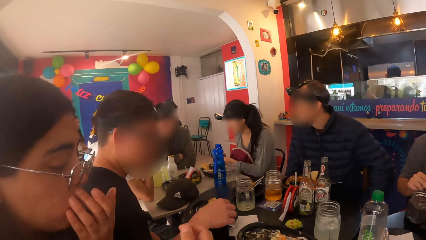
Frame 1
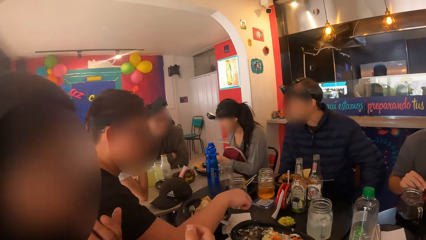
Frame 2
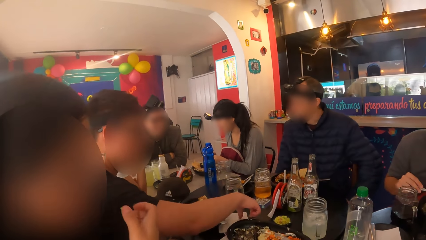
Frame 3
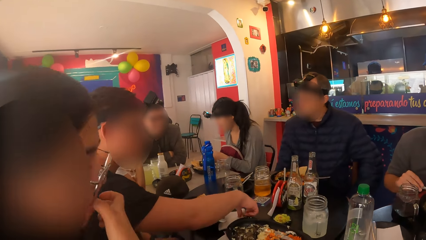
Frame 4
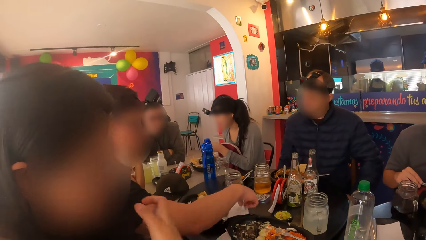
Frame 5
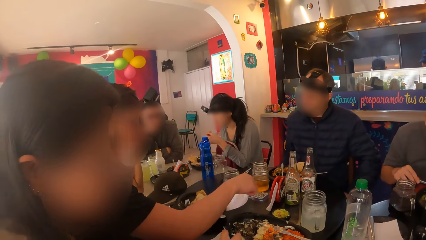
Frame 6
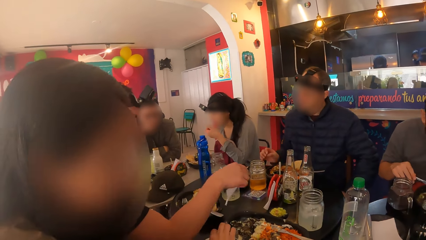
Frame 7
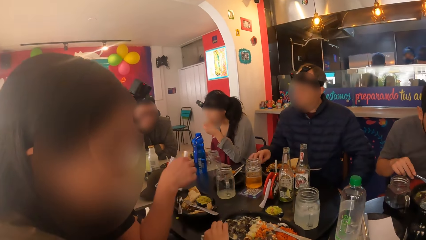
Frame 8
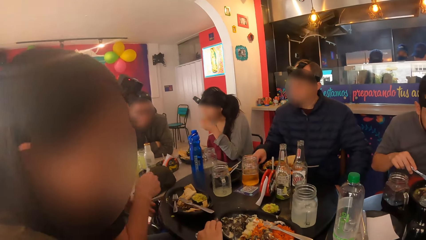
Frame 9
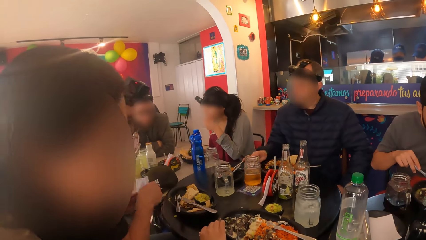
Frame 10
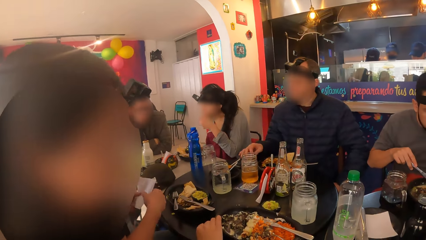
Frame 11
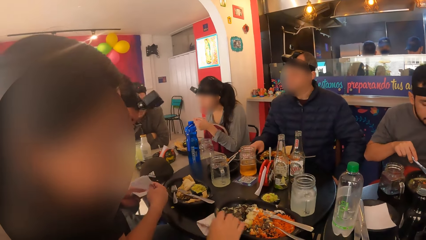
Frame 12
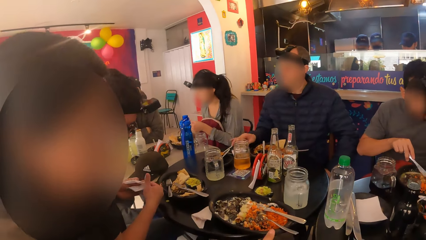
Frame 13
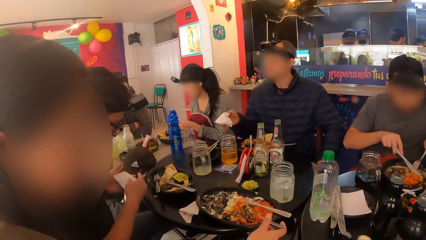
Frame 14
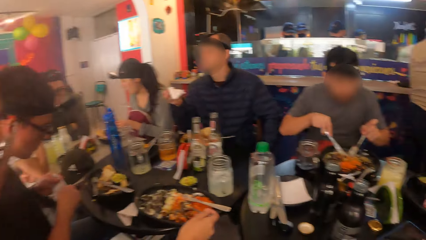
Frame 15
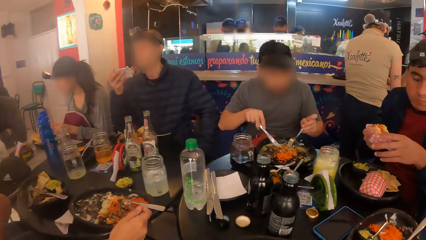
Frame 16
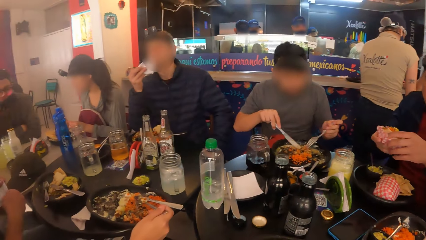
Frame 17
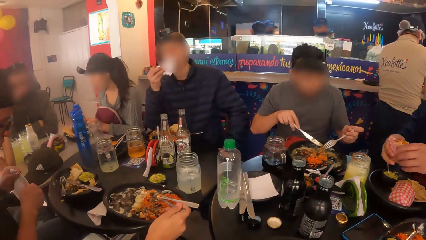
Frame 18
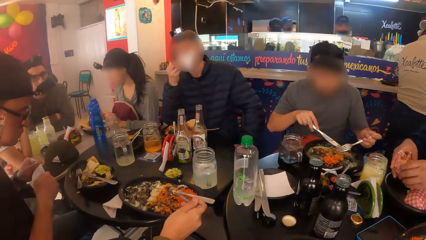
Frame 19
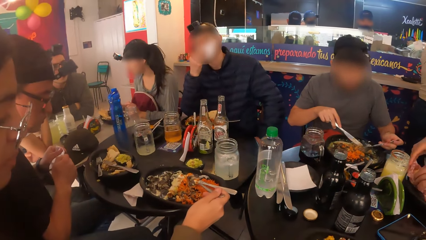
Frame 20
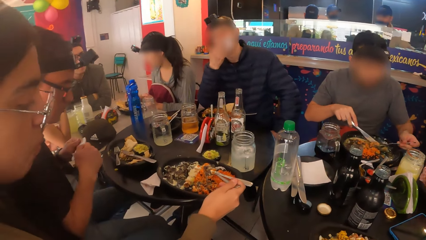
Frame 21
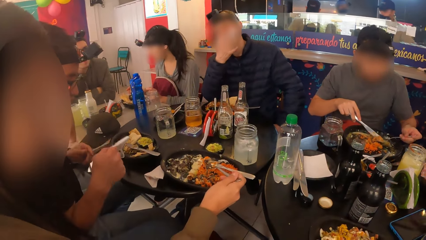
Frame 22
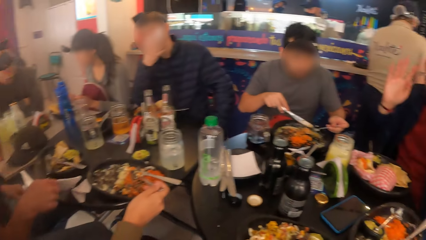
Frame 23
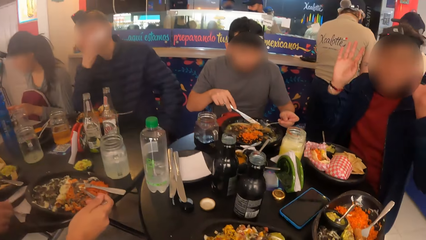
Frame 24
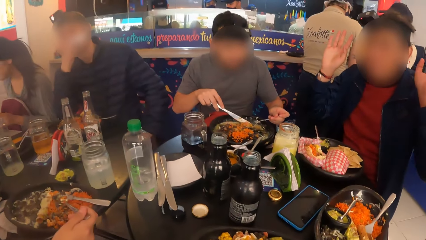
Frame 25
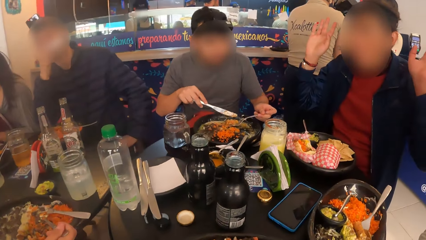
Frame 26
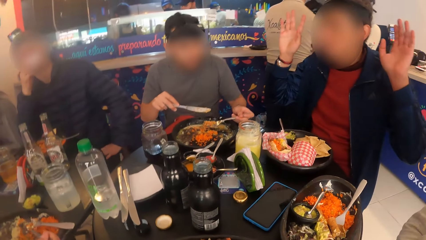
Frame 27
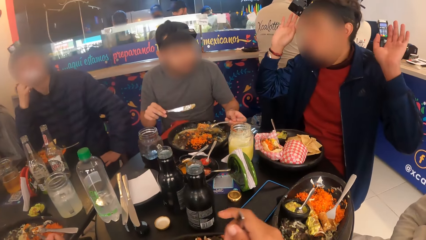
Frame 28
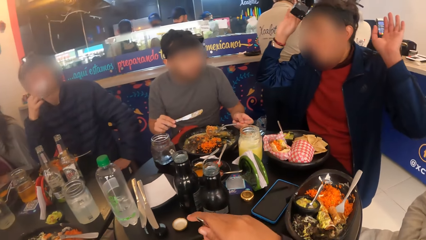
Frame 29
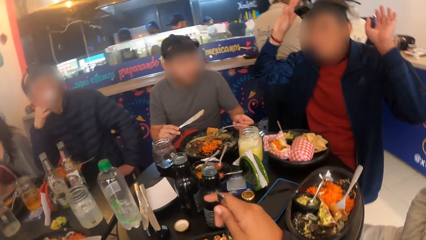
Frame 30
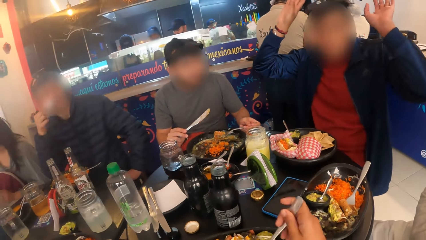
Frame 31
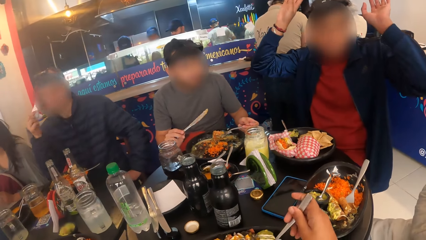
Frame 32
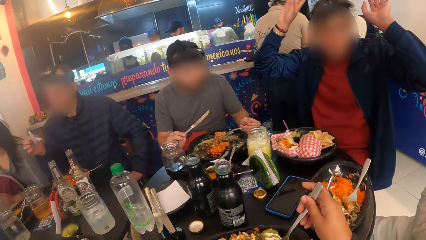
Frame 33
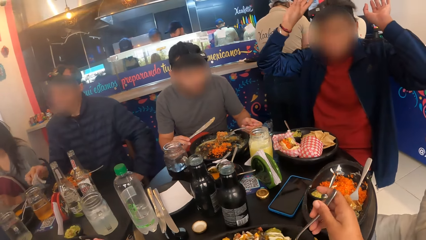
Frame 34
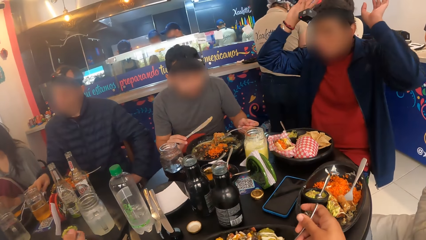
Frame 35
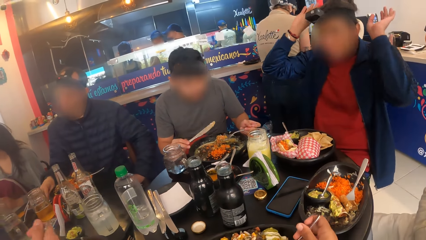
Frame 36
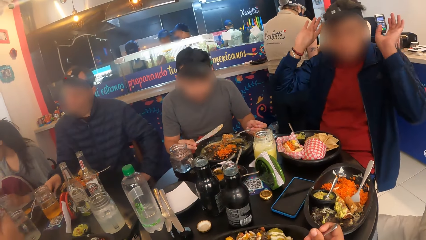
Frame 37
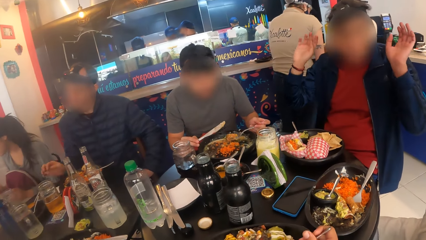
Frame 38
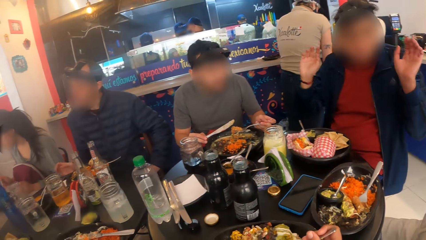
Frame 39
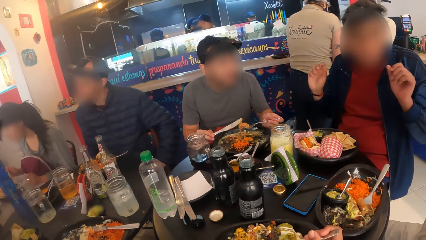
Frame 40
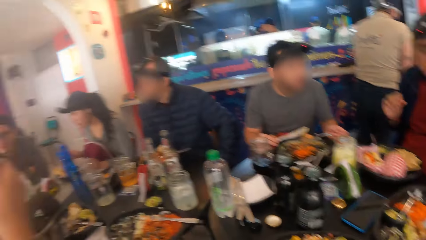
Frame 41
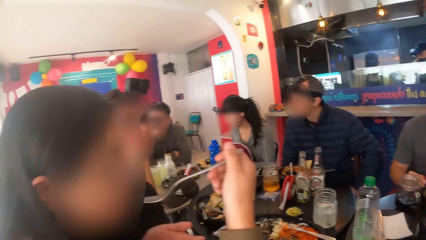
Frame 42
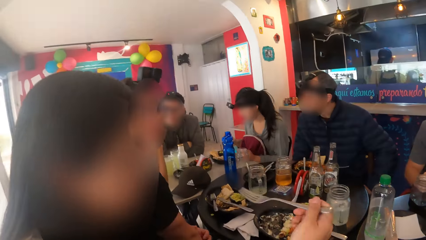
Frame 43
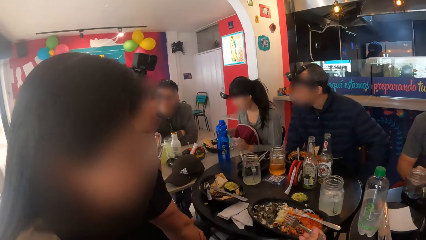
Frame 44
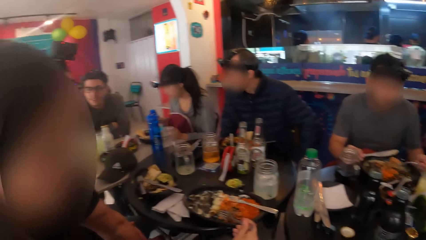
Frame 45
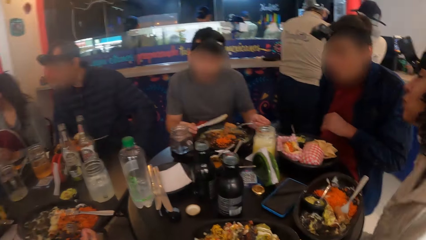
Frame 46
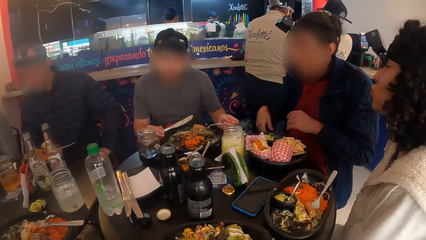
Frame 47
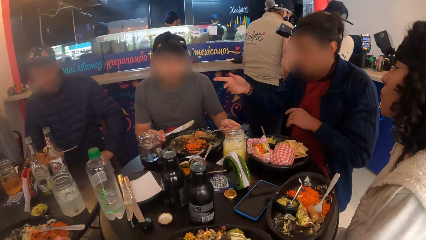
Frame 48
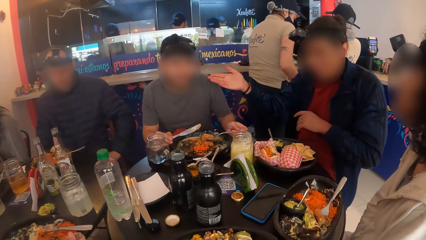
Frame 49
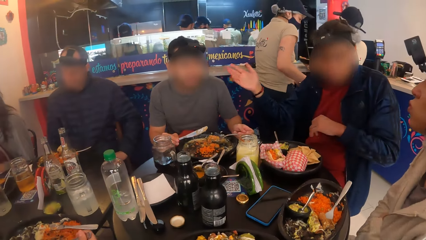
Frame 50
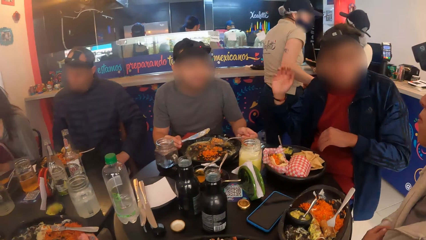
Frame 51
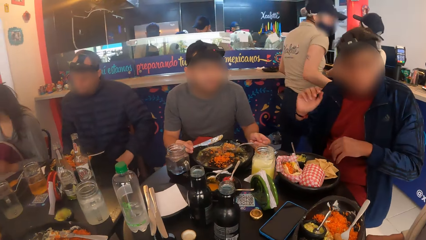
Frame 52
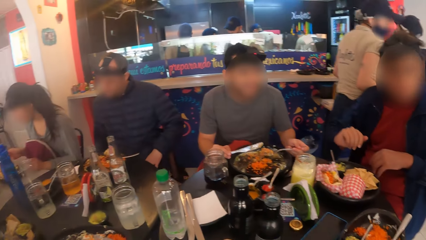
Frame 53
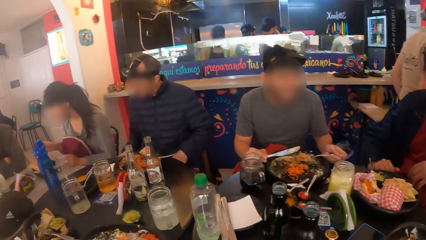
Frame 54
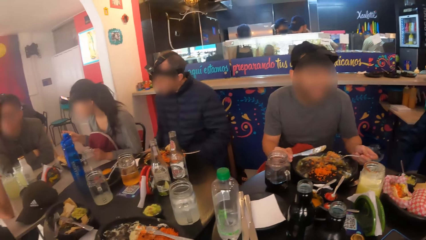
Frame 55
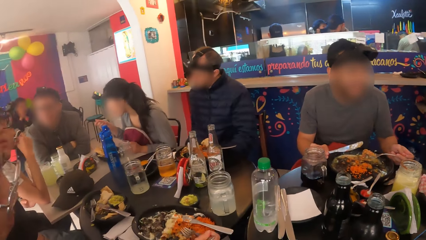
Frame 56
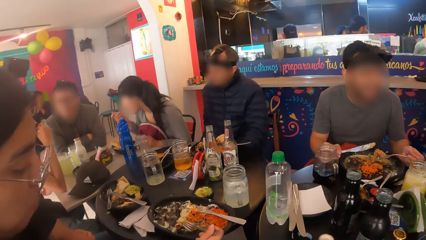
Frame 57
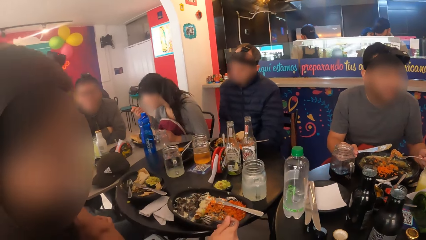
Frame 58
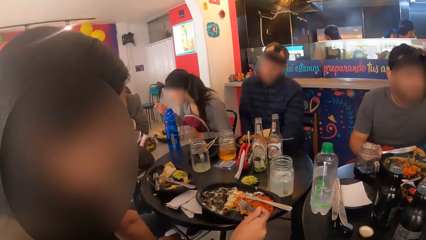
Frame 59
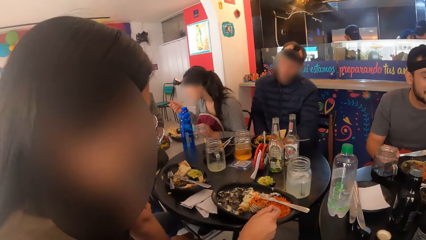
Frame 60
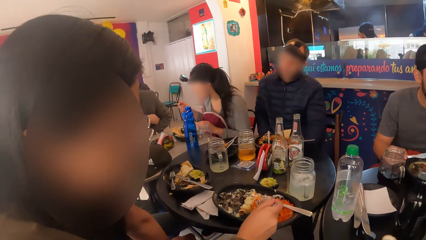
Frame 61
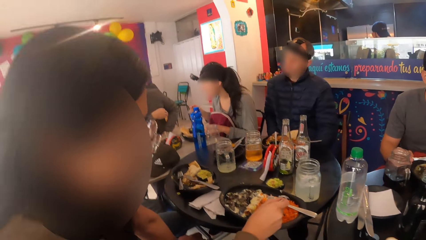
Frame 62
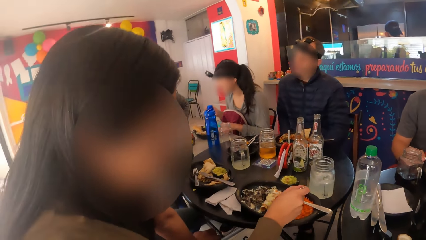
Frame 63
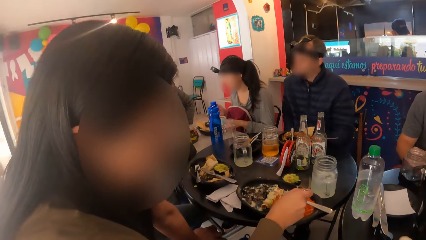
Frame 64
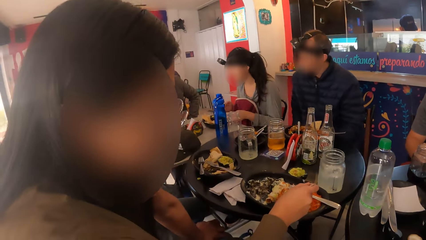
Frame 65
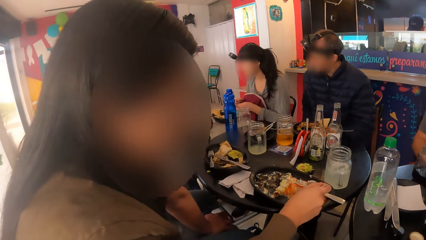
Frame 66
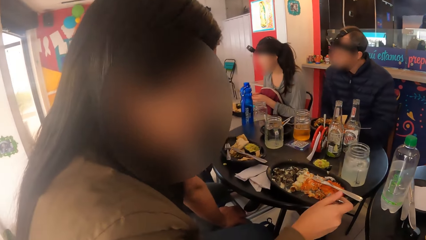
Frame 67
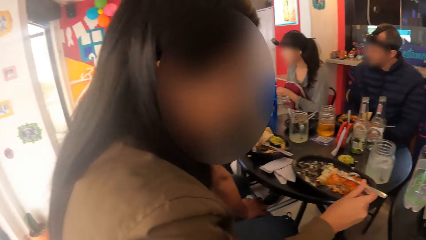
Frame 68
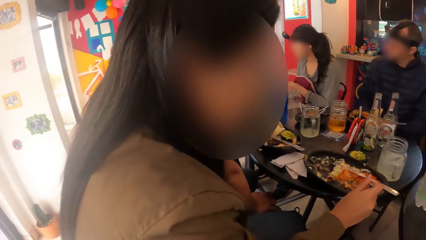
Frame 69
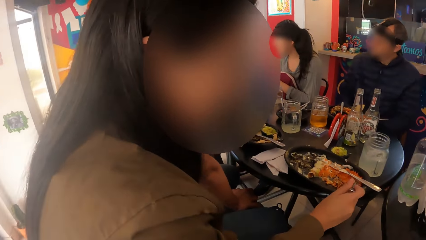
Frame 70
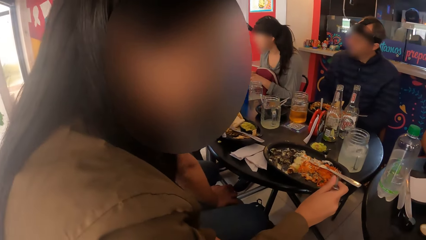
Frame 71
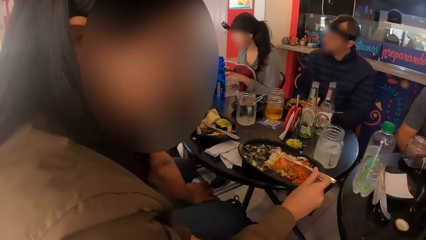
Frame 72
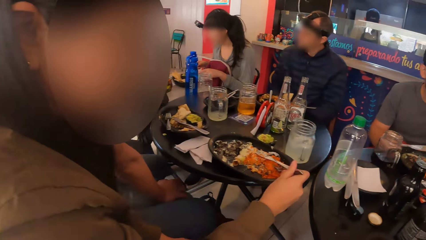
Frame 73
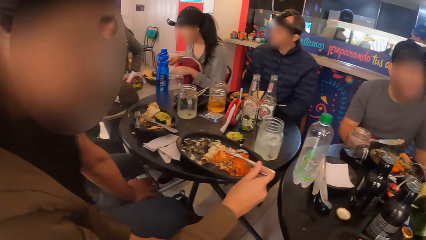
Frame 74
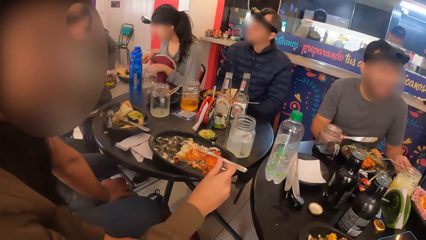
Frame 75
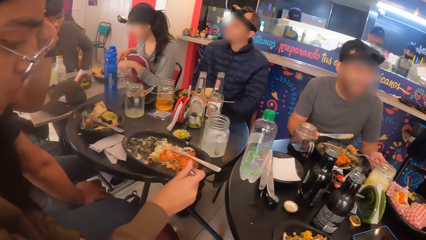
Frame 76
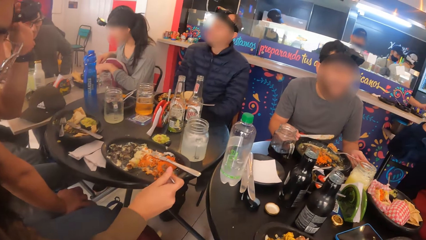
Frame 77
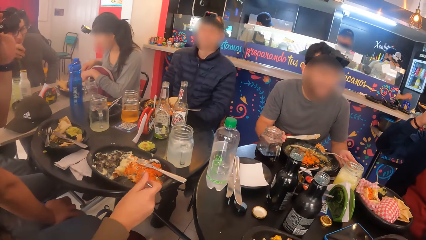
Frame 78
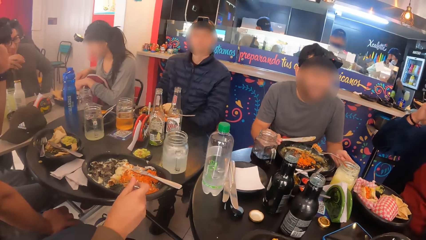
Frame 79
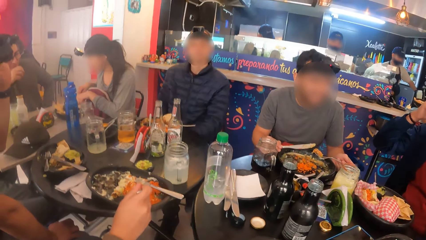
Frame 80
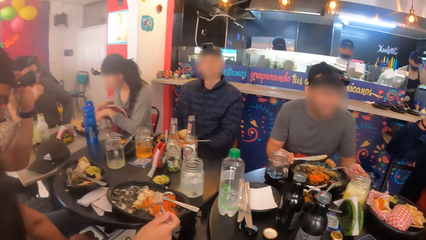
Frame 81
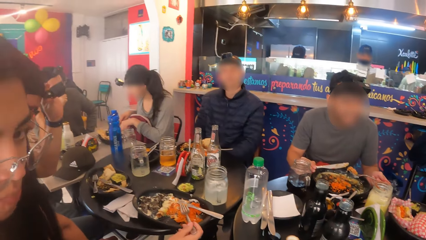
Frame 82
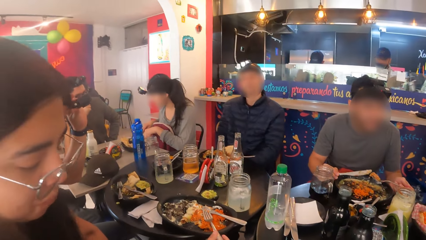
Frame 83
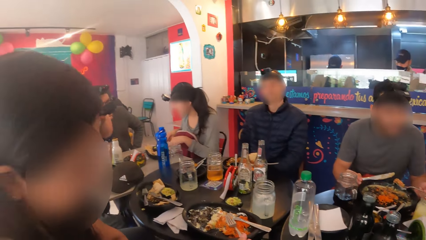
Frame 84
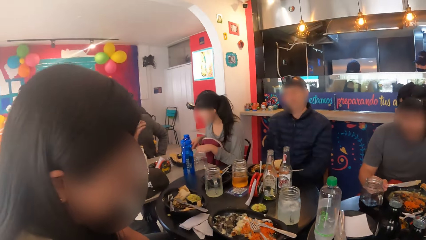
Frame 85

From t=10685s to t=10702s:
A man picks up a tissue paper from the table with his right hand. Another man picks up the tissue paper from the table with his right hand. The first man folds the tissue paper with his hands. The second man cleans his mouth with the tissue paper in his right hand. A third man drops the taco in the plate with his hands and raises up his hands. The camera wearer eats from the plate. He stirs vegetables with the fork in his right hand. A woman removes the fork from her mouth with her right hand. The woman drops the fork on the table with her right hand. The third man interacts with the group of people.
